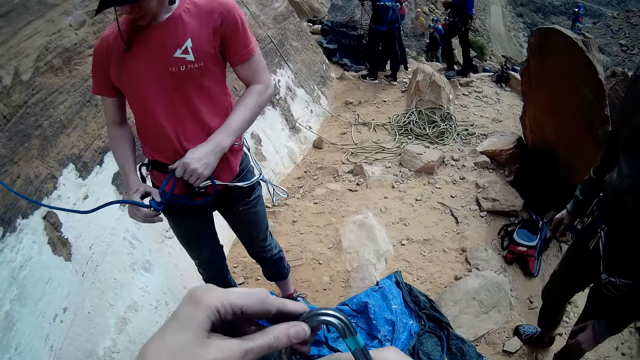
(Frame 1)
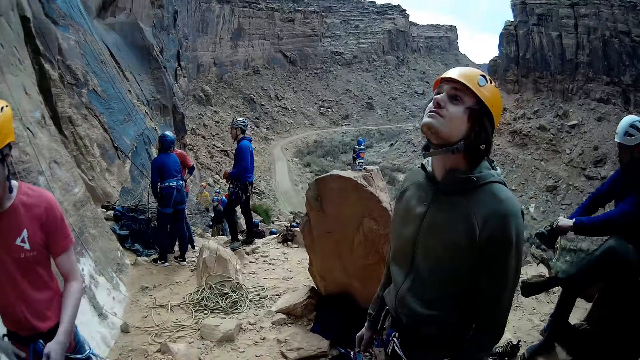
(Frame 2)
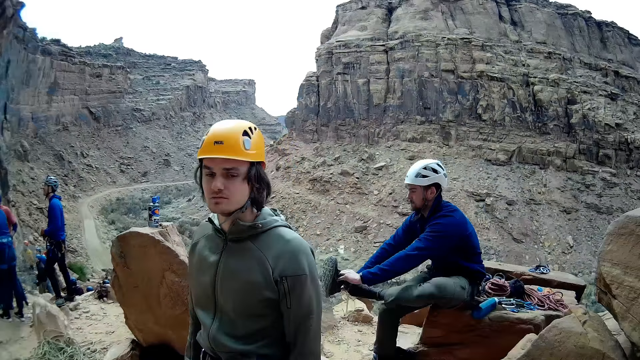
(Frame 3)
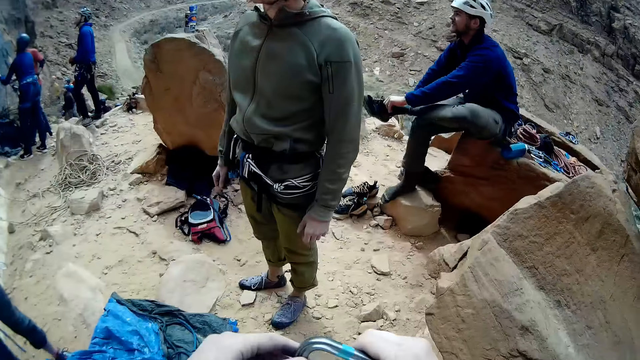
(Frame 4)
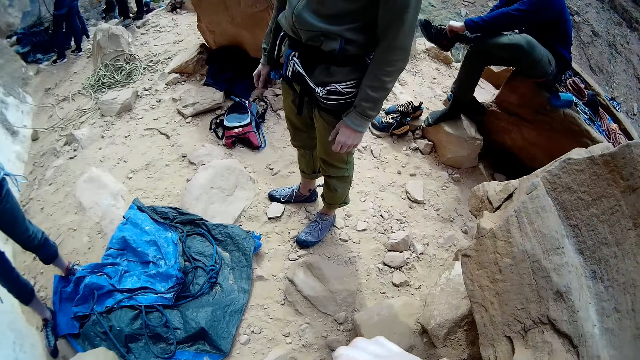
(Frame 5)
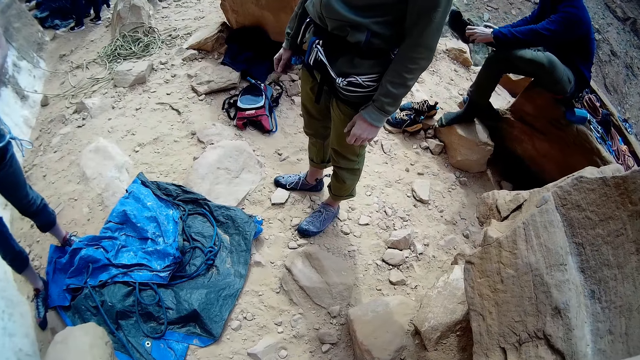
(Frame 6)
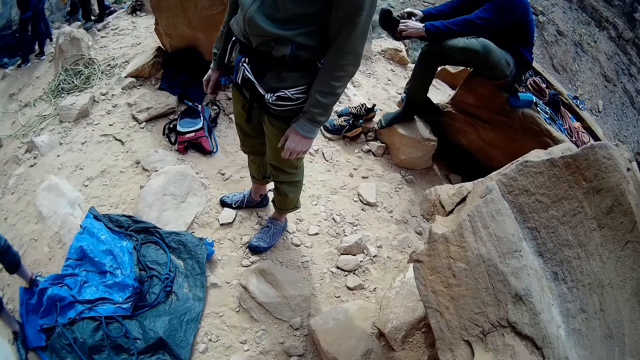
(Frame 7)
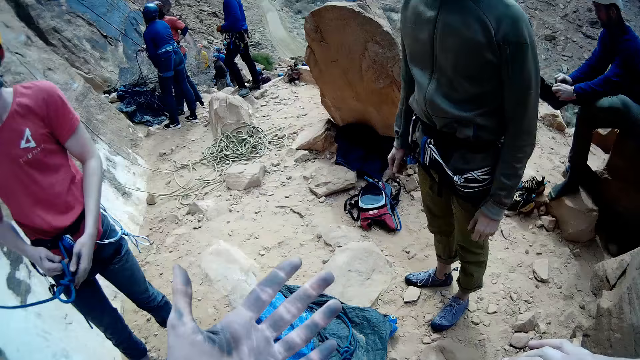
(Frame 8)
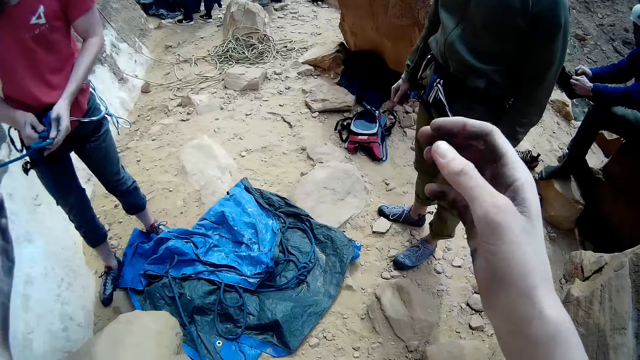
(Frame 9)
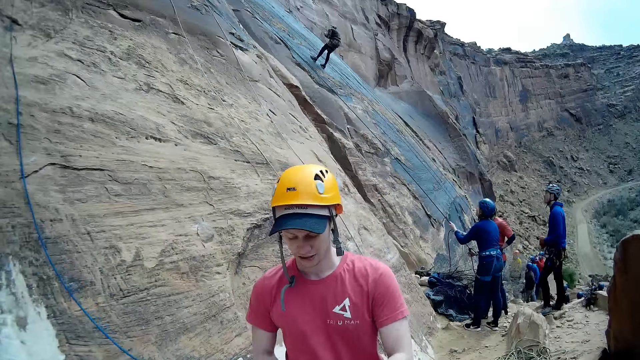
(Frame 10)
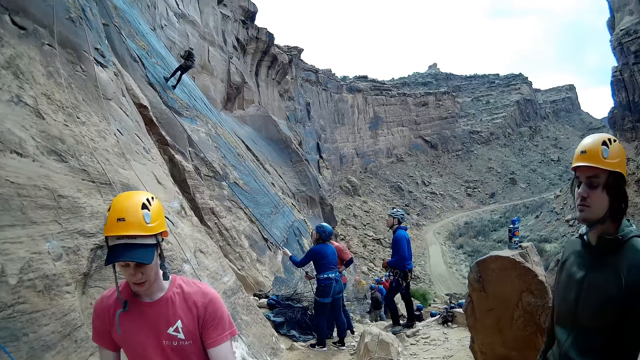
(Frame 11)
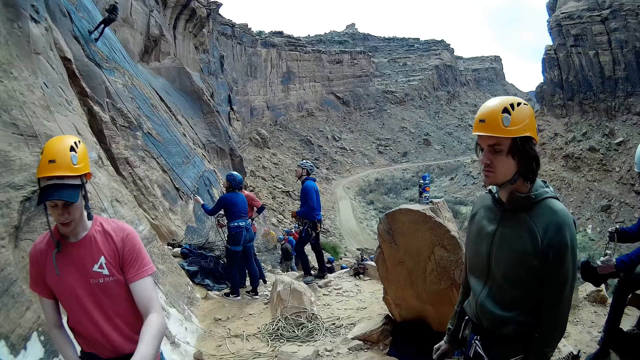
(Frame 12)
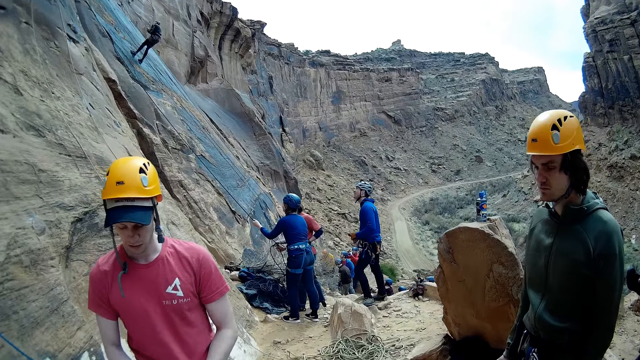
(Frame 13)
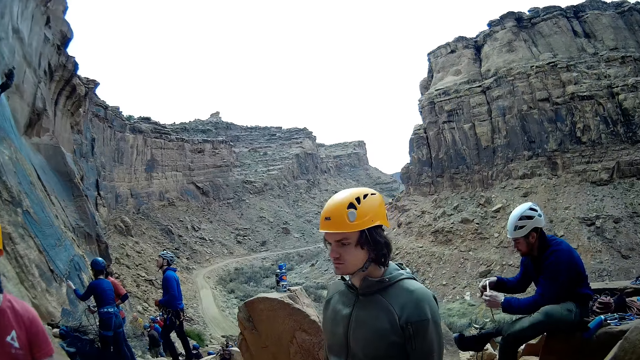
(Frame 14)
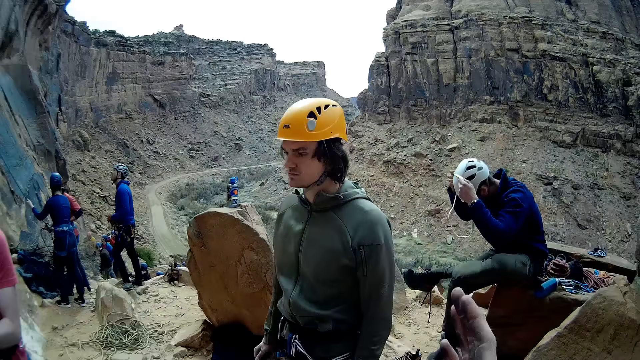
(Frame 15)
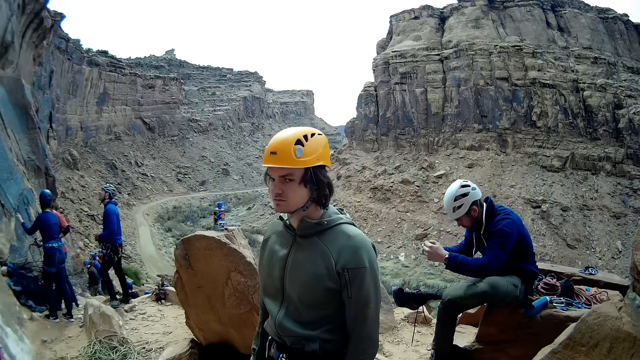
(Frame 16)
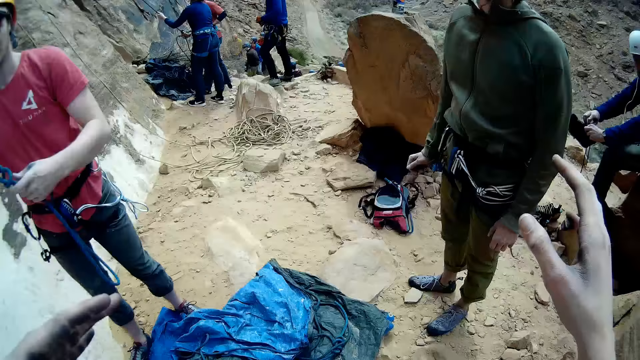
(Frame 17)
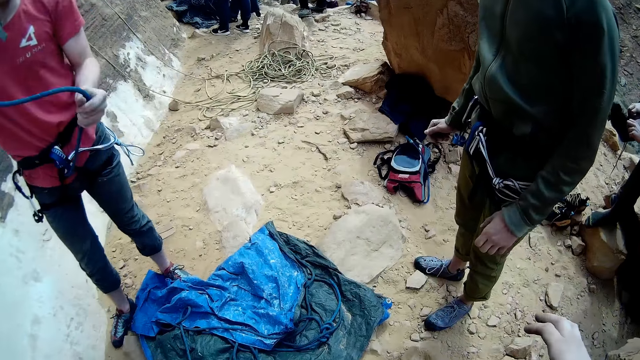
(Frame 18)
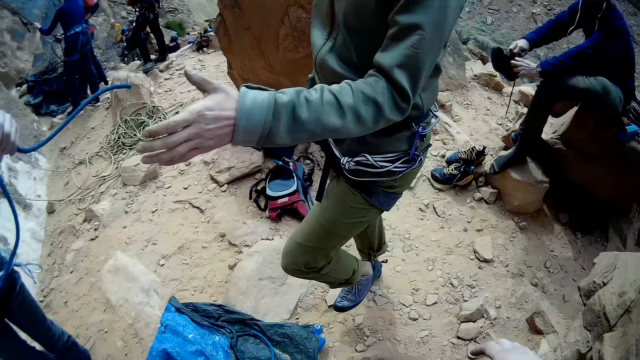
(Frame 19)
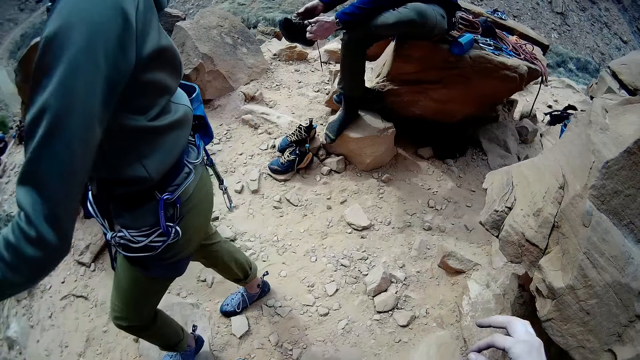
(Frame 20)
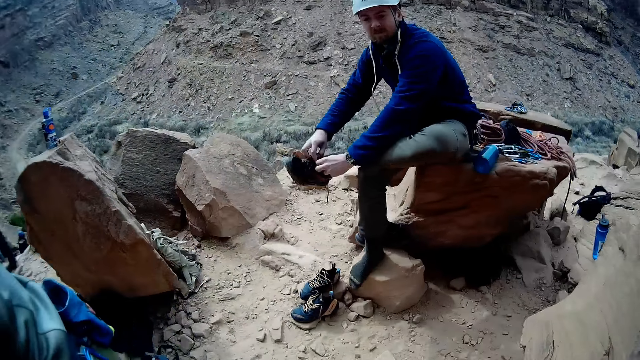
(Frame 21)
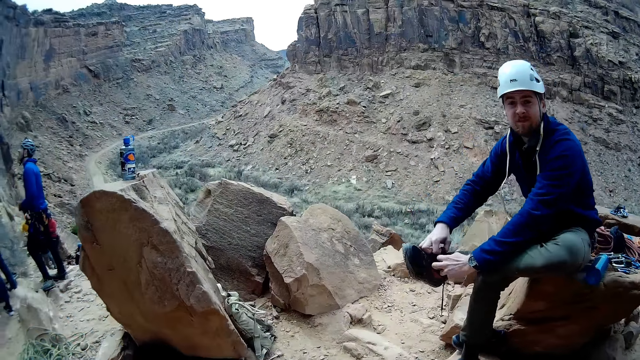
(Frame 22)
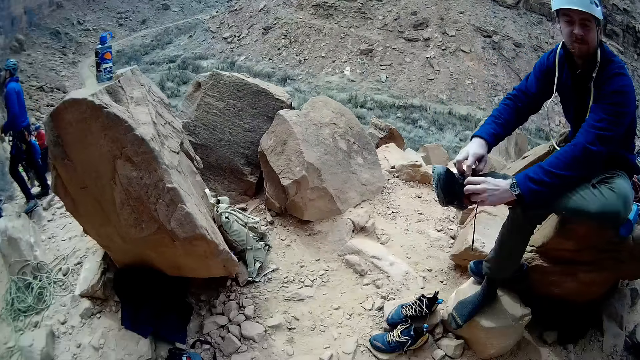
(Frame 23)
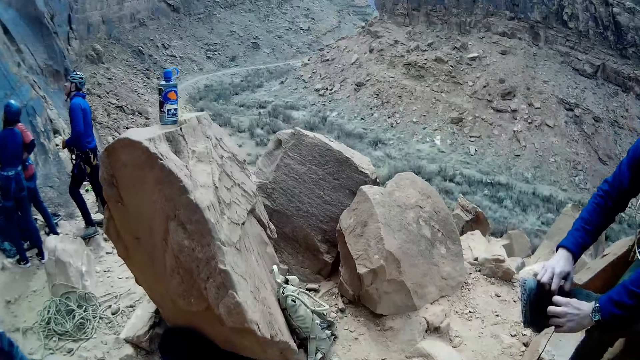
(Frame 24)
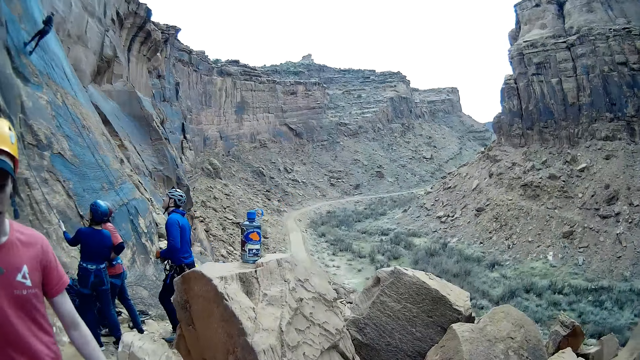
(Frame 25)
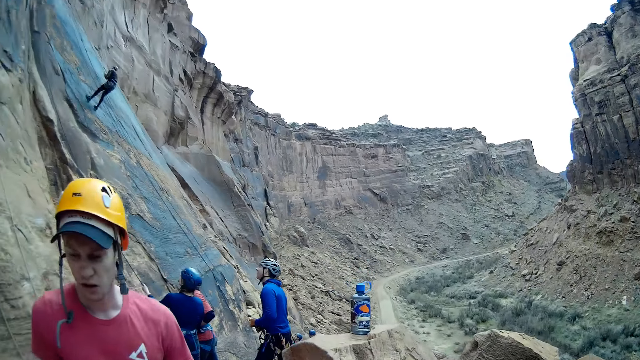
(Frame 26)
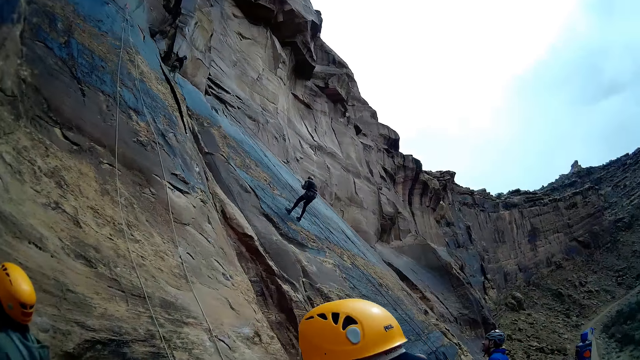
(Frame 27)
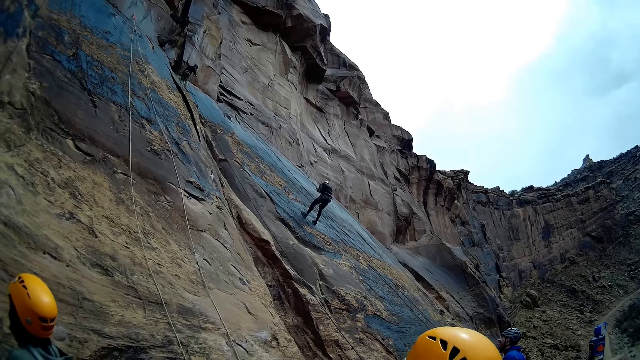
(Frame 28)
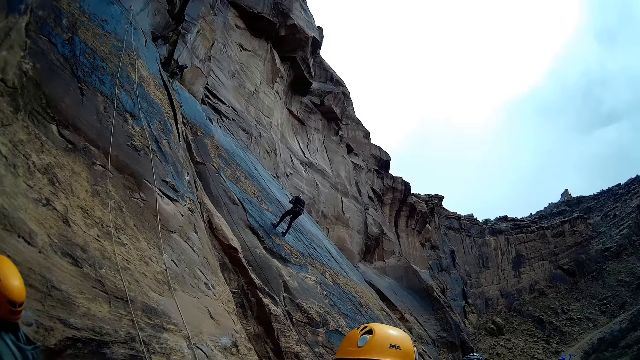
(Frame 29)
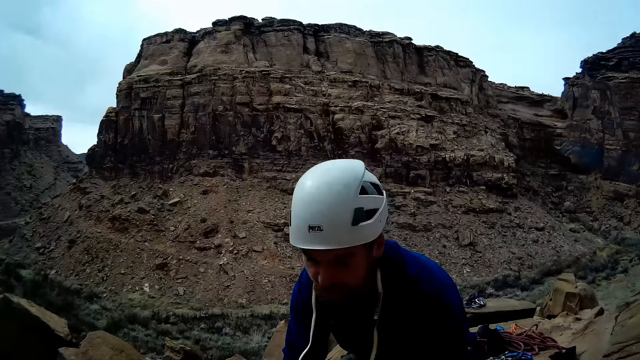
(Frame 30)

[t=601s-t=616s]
The camera wearer gets back up. A man holds a rock climbing rope. The camera wearer turns around and looks at another man. He looks at the other man's feet. He looks back at his hands. He converses with the first man. He moves hands. The other man walks away. The other man moves to the first man. The camera wearer looks at a third man. He looks at rock climbers.

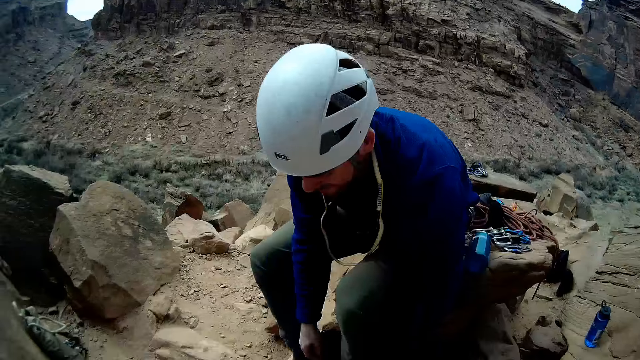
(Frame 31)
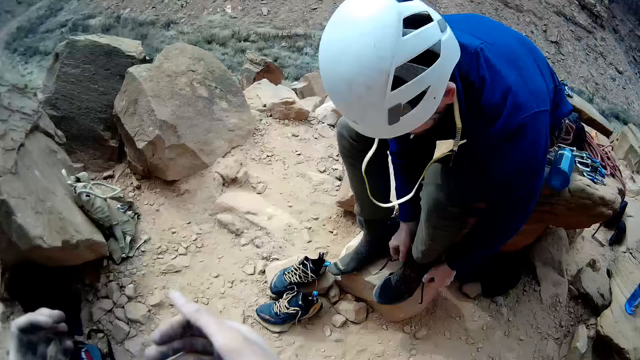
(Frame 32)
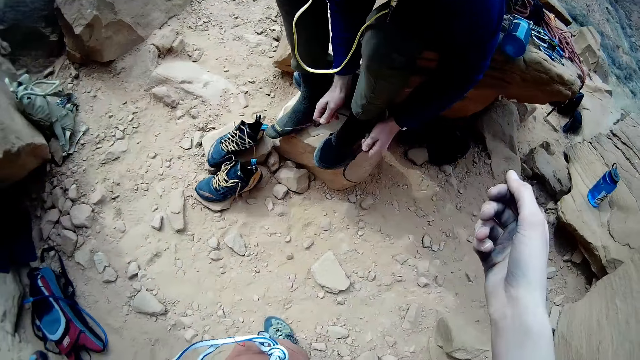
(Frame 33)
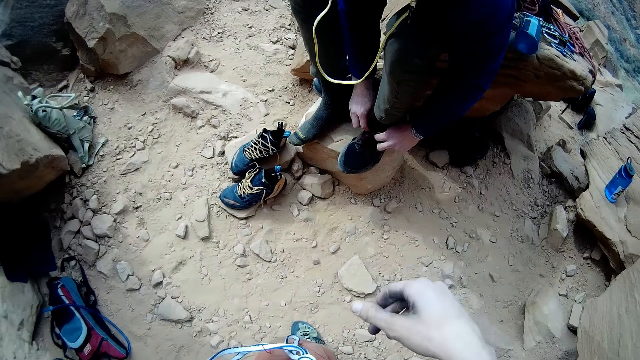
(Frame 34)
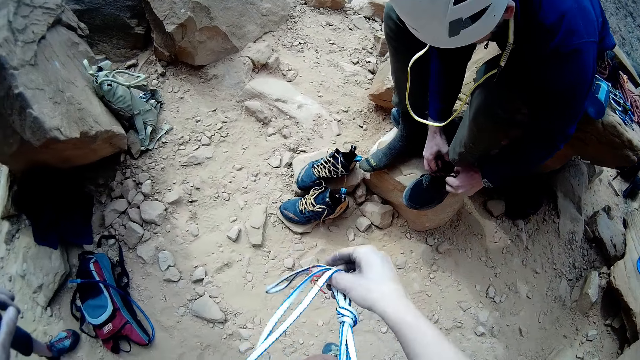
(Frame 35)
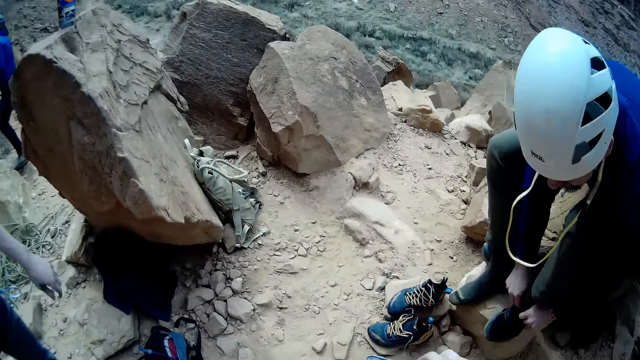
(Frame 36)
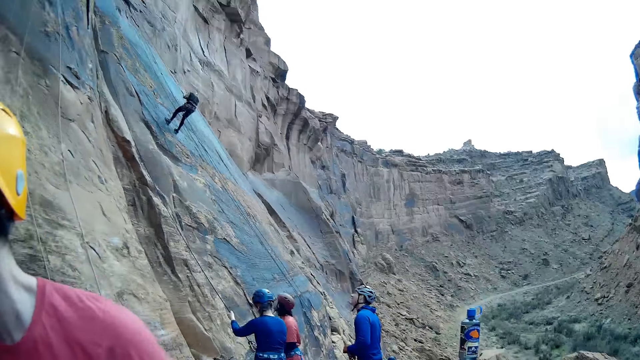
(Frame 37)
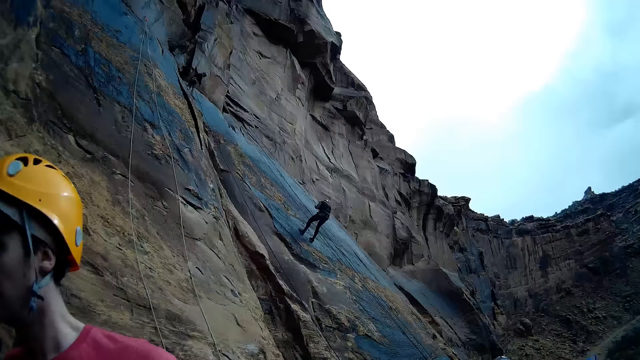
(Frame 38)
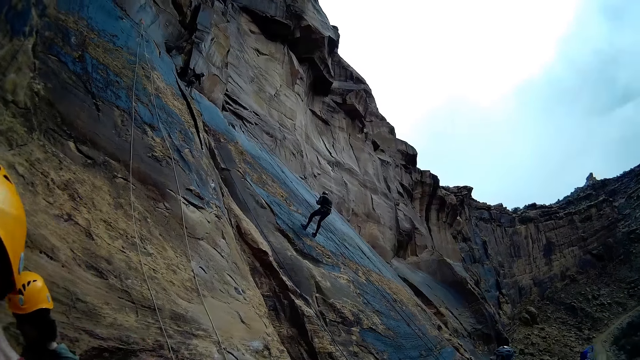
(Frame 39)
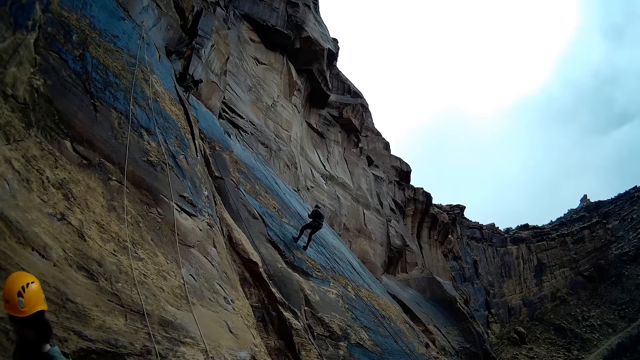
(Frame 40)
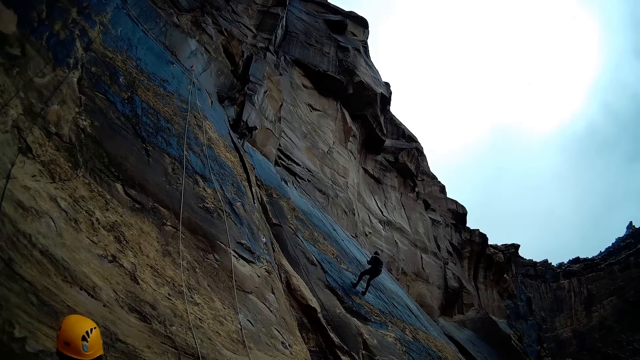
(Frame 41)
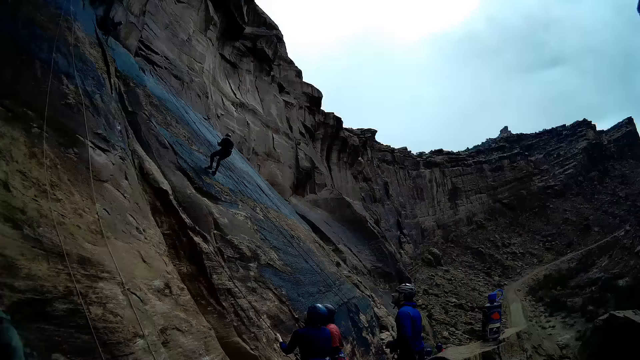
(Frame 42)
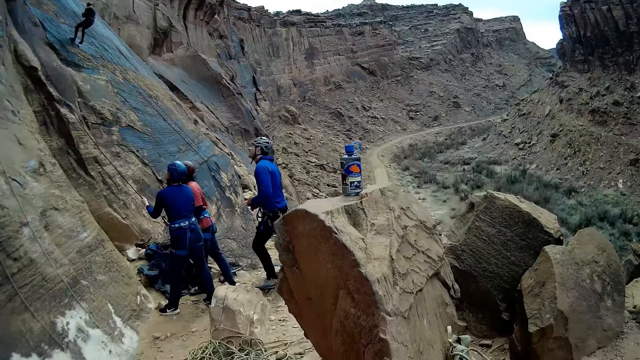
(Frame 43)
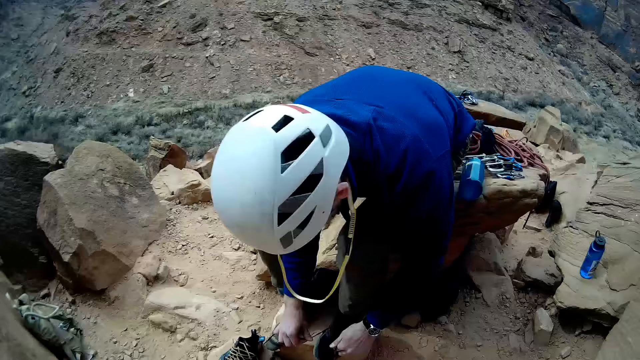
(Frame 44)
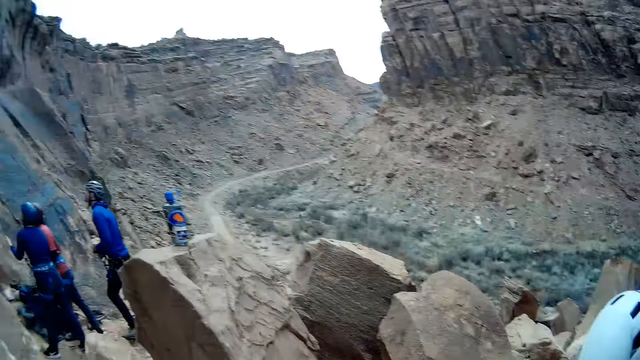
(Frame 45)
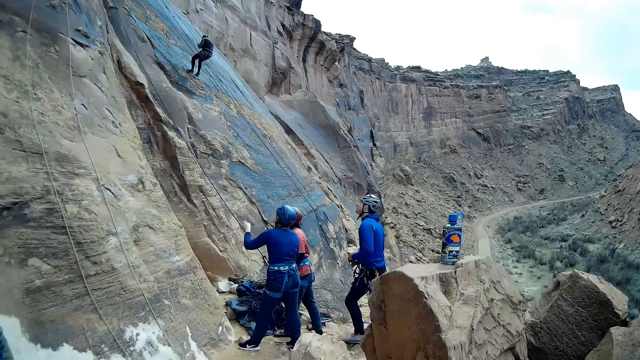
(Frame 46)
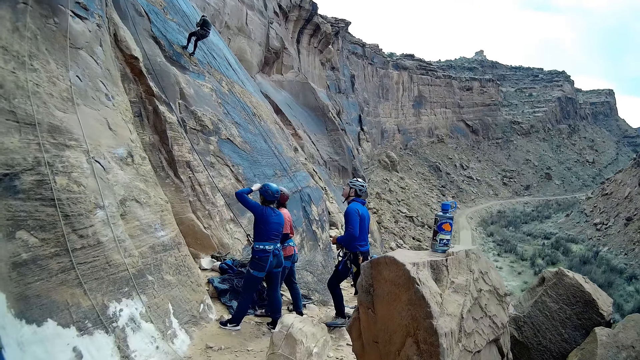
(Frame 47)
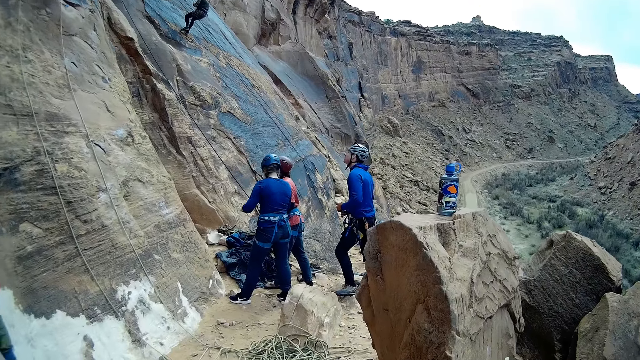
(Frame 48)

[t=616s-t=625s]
The camera wearer looks at a man. The man bends and ties his shoe laces. The camera wearer moves a hand and pulls a rope. They look at rock climbers. They turn and look up the hill. They turn and look back at the man.
